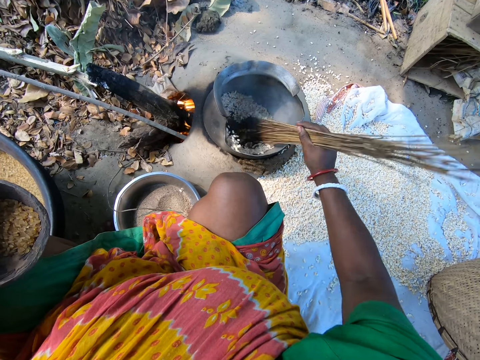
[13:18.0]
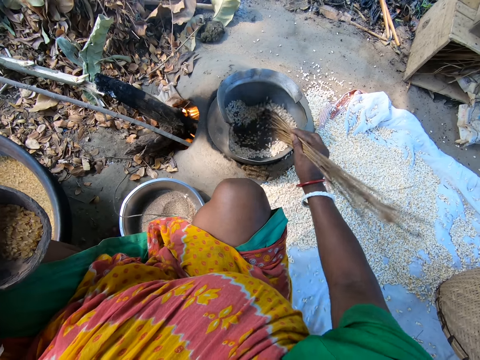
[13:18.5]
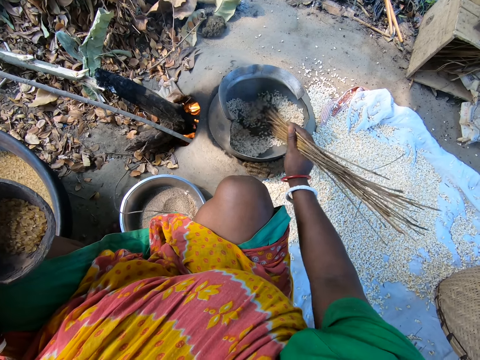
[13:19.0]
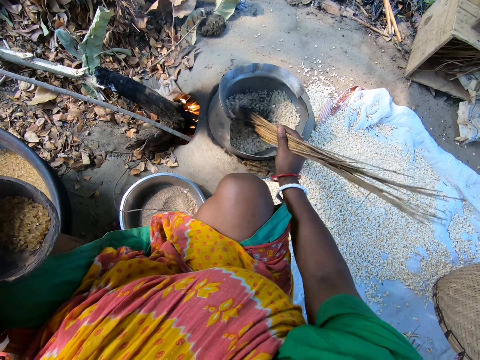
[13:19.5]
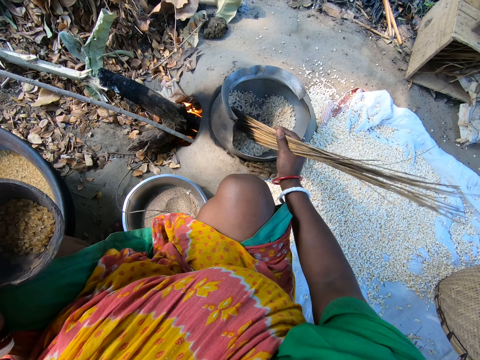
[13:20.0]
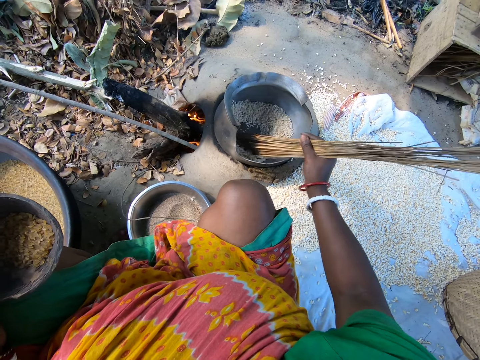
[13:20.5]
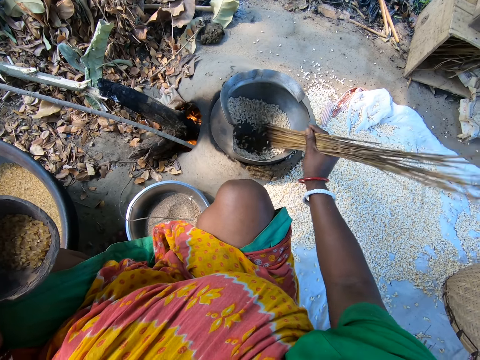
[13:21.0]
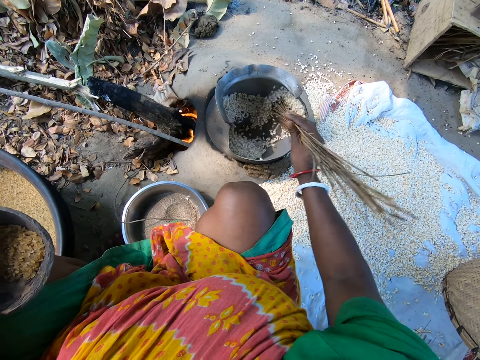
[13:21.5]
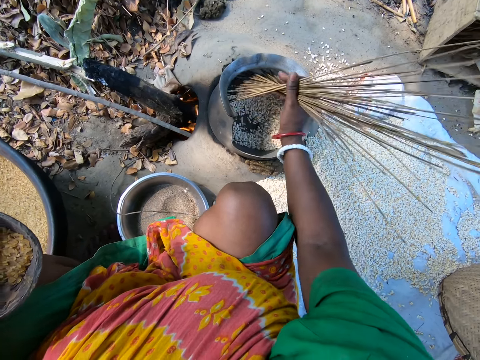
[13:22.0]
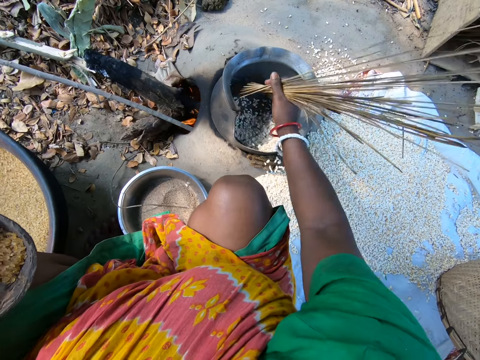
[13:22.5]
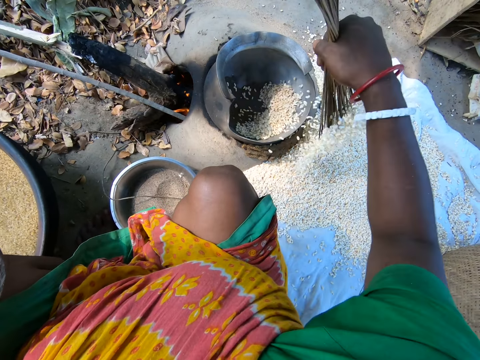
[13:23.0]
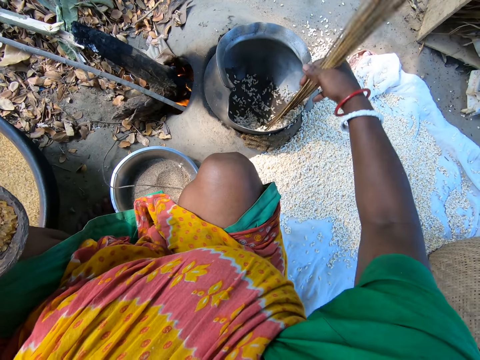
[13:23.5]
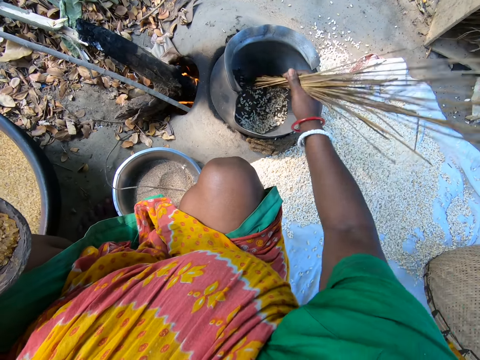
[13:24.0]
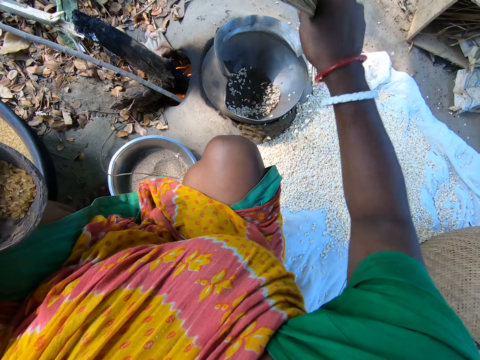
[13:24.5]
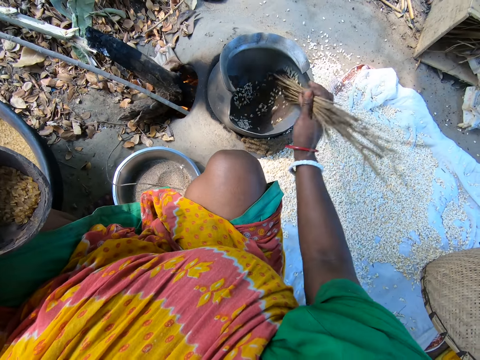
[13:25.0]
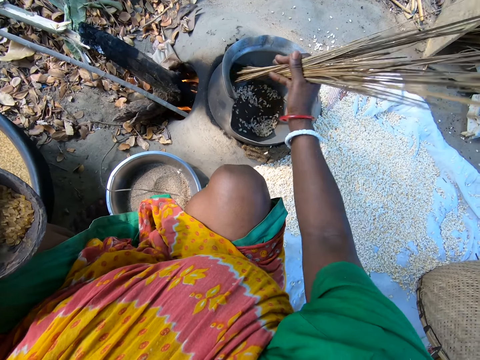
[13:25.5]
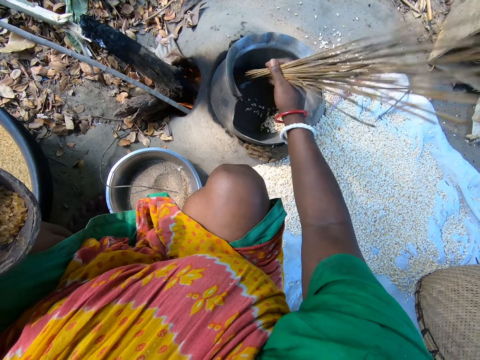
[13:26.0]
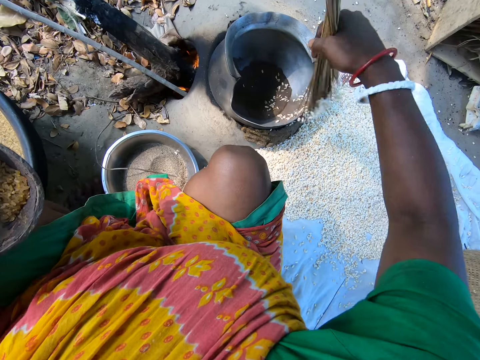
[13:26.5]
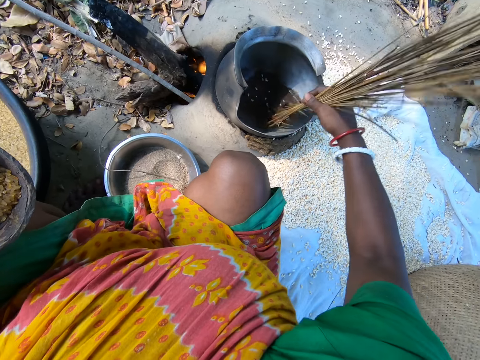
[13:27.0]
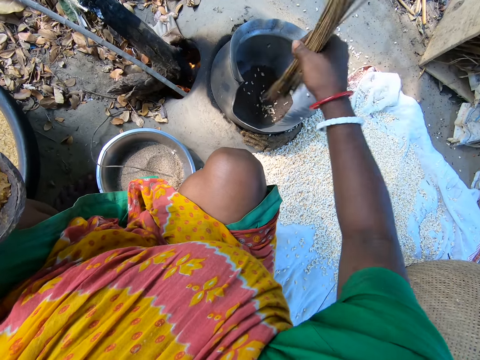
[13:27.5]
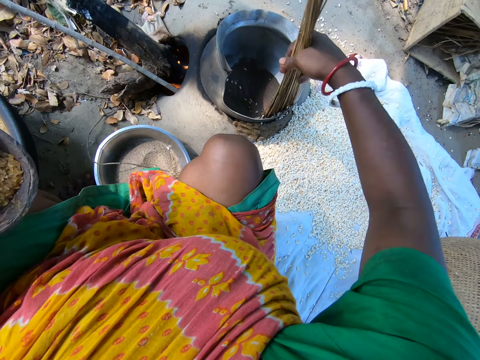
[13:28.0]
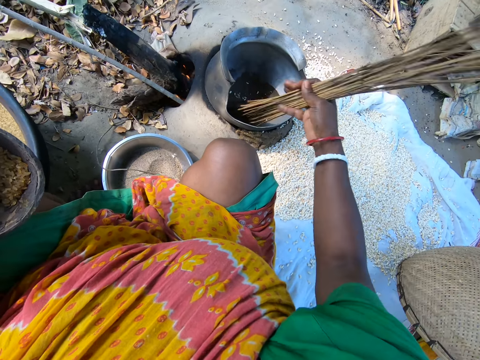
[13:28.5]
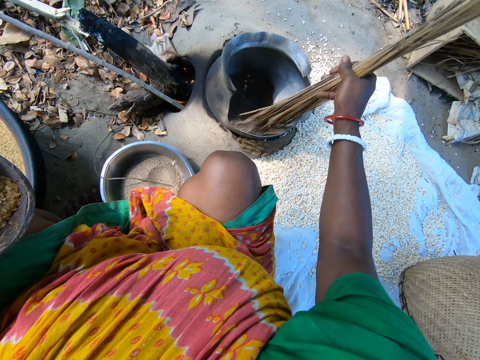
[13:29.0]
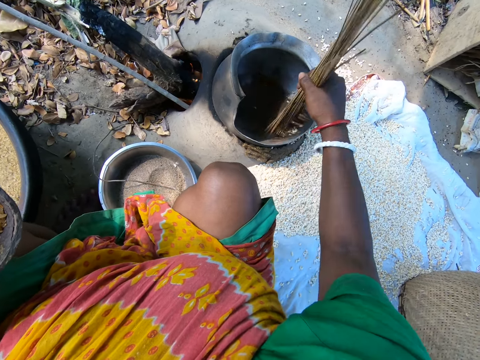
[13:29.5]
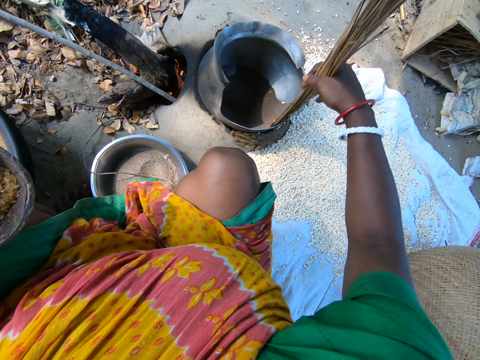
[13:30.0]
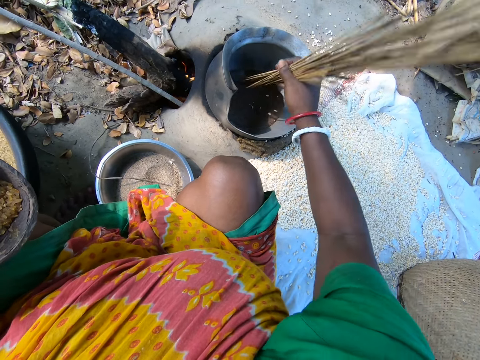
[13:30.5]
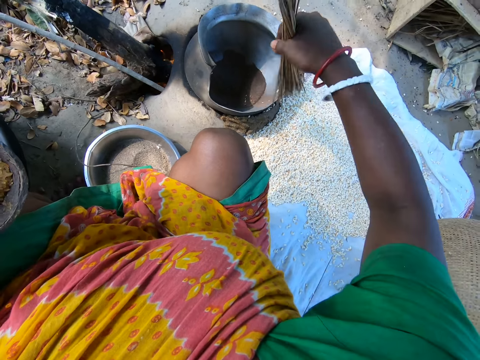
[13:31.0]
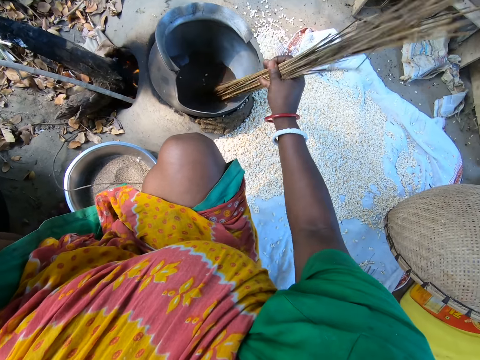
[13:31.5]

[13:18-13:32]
The camera wearer removes grains from the cooking pot with stiff fibers. They stir the grains. They remove the grains from the pot. They stir the grains. They remove the grains from the pot.

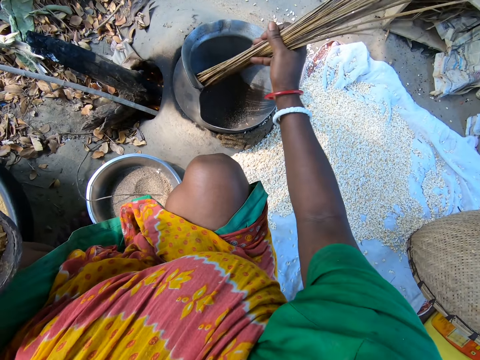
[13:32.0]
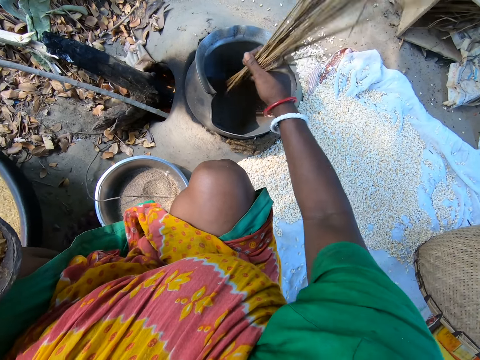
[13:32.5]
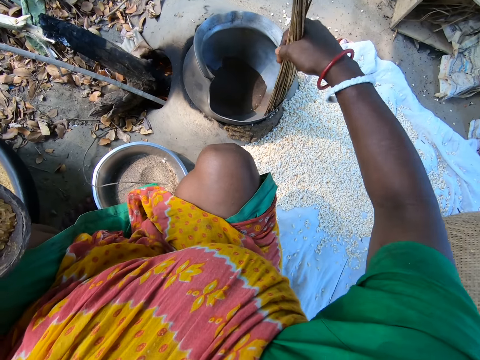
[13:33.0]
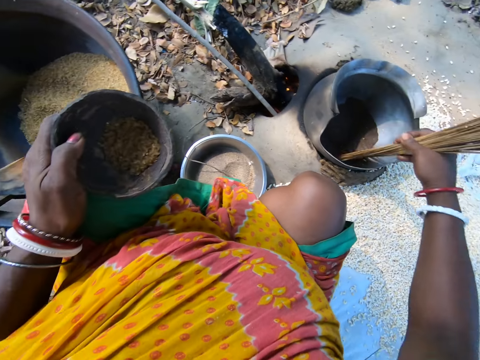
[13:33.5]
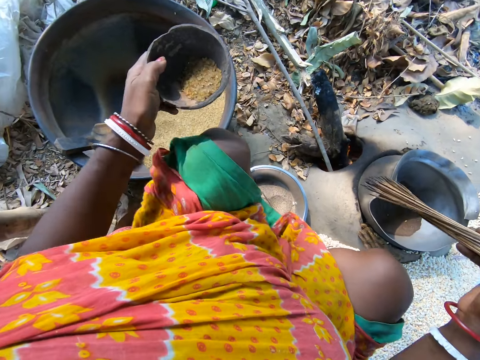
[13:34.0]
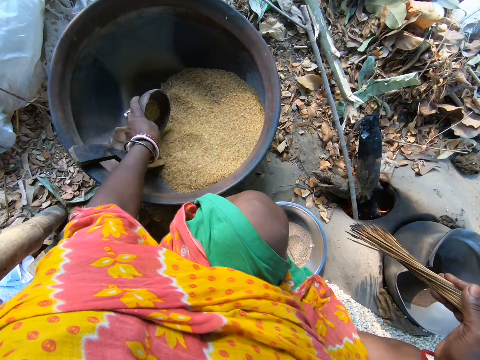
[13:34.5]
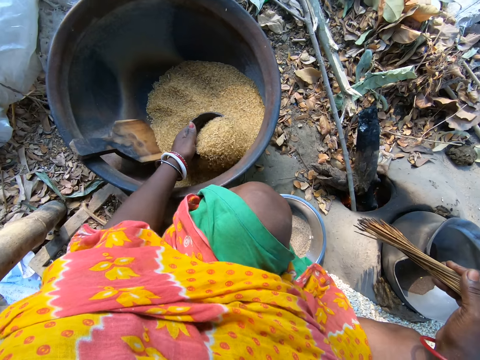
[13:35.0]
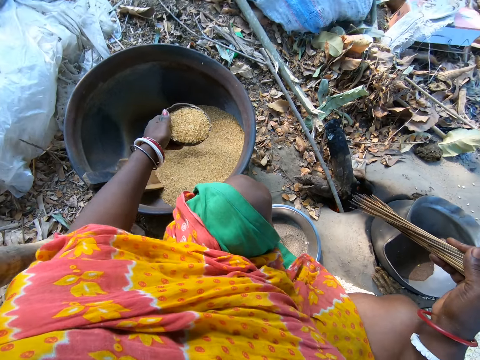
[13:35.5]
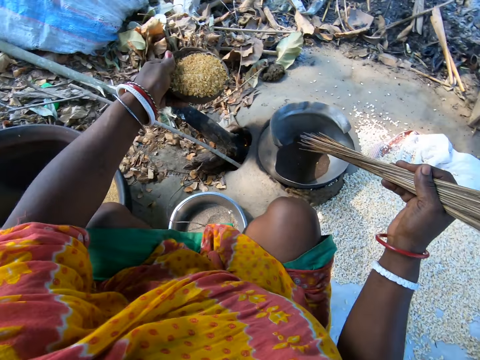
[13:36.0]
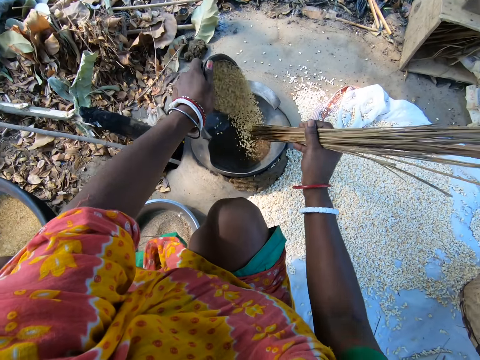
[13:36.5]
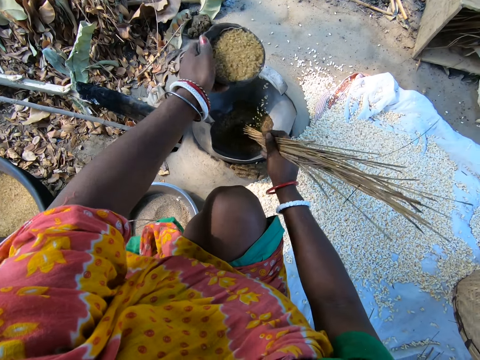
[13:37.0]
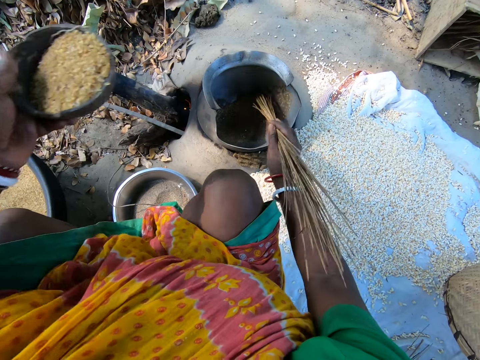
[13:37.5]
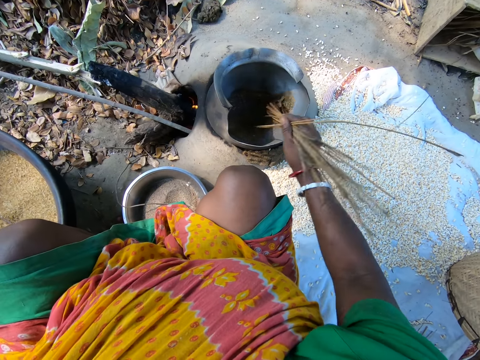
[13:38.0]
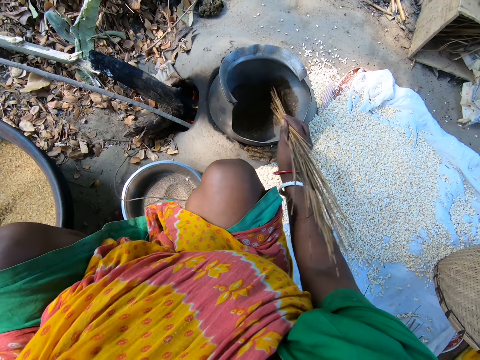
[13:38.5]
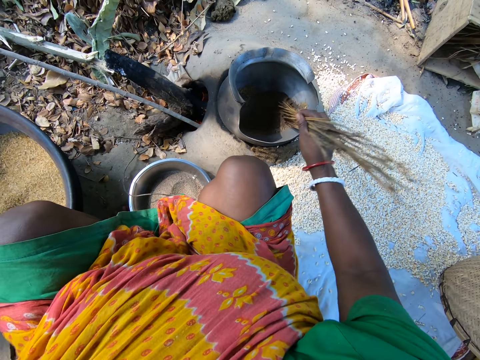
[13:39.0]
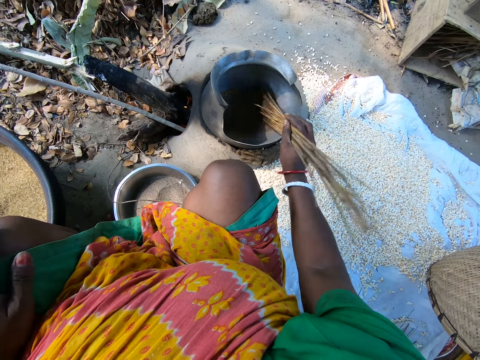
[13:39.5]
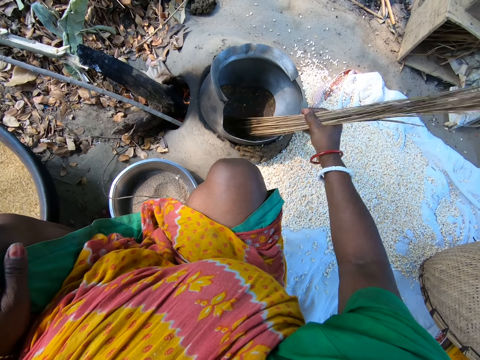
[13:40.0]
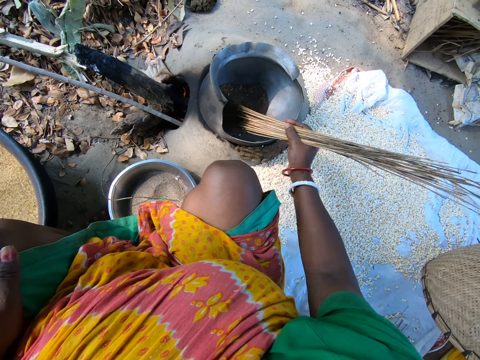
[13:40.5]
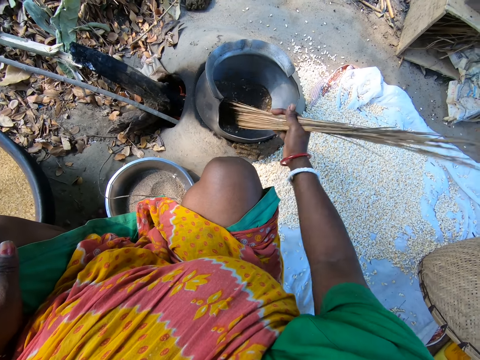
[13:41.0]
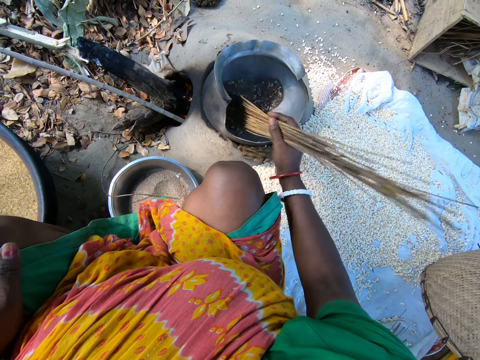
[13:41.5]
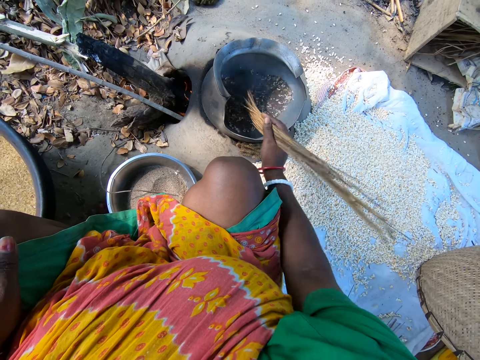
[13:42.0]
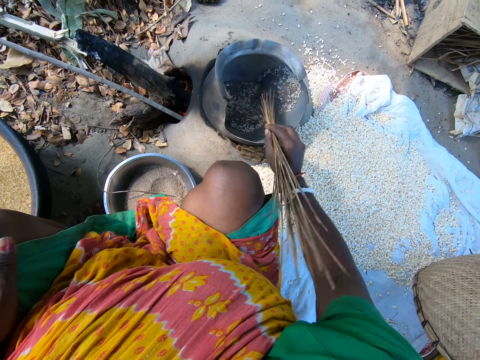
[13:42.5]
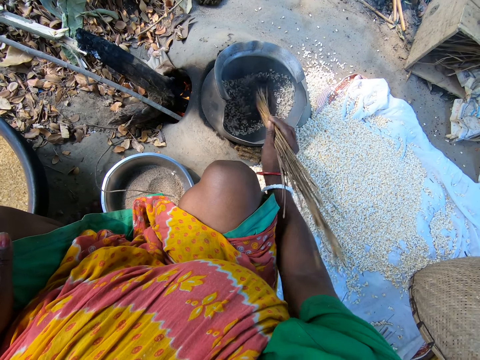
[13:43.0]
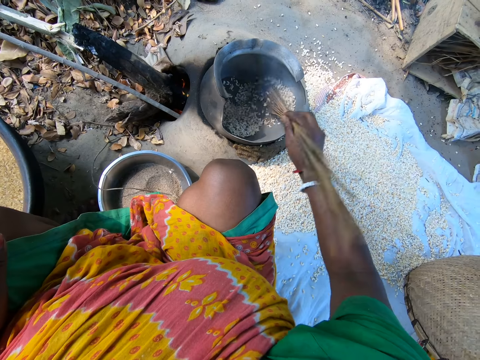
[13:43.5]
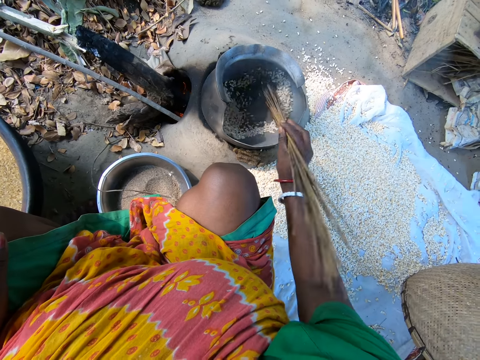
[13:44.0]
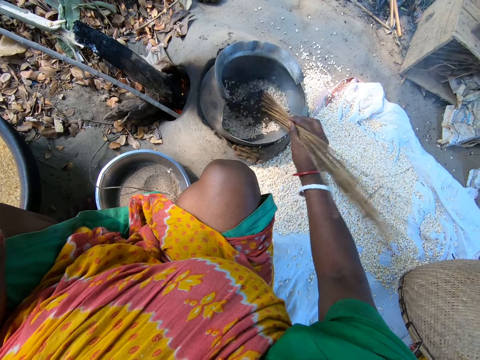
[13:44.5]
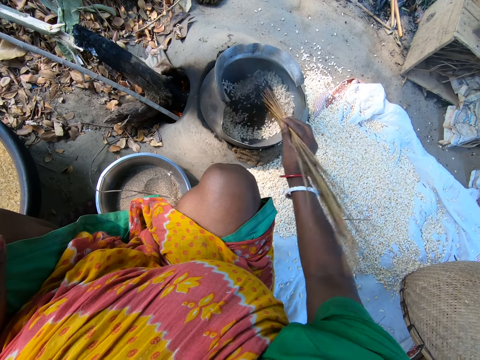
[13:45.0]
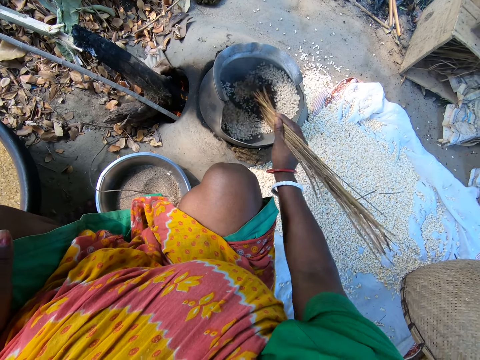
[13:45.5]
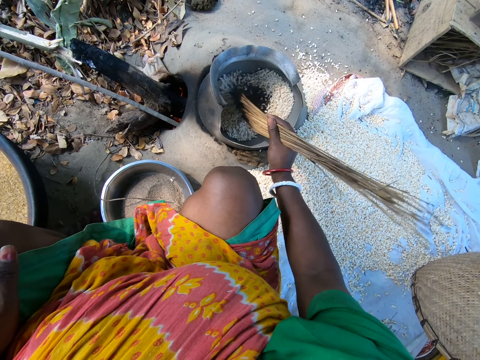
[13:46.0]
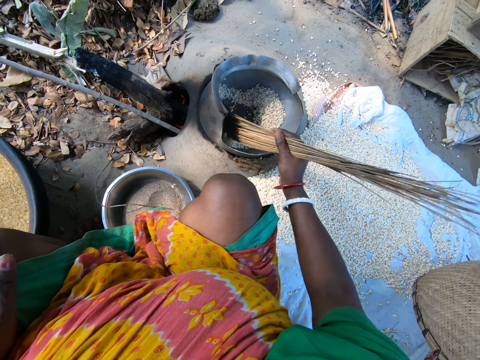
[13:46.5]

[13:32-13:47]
The camera wearer stirs the grains. She removes the grains from the pot. She scoops the grains from a basin with a bowl with her left hand. She pours the grains on the cooking pot with her left hand. She stirs the grains with stiff fibers with her right hand.
